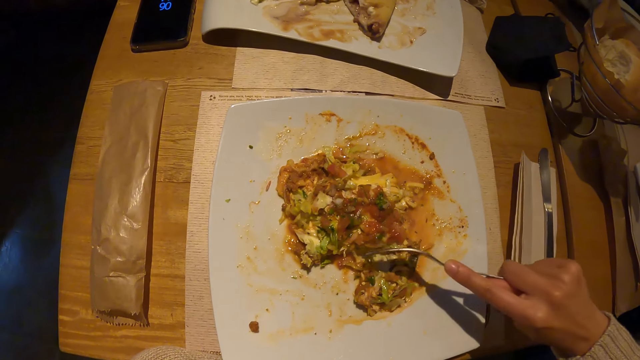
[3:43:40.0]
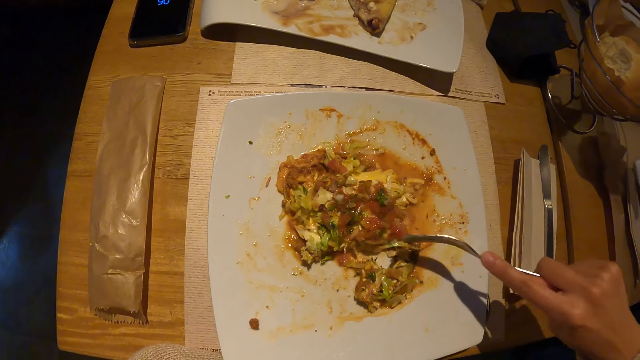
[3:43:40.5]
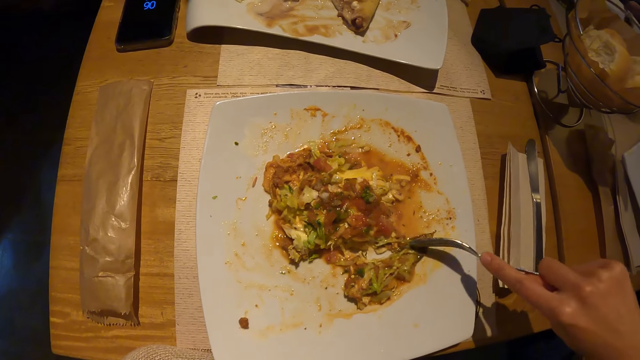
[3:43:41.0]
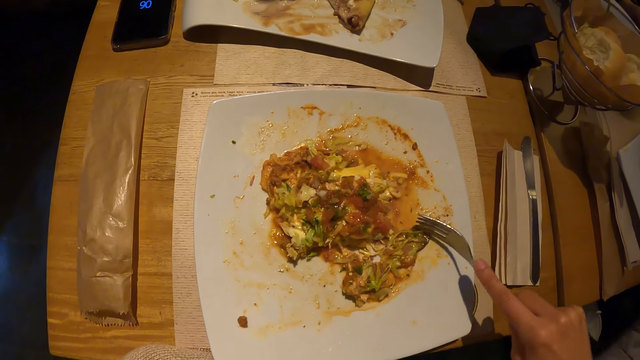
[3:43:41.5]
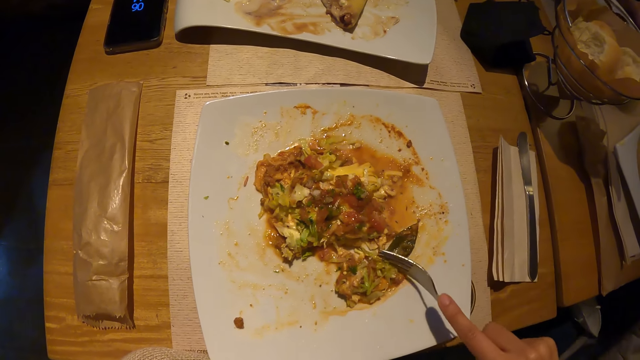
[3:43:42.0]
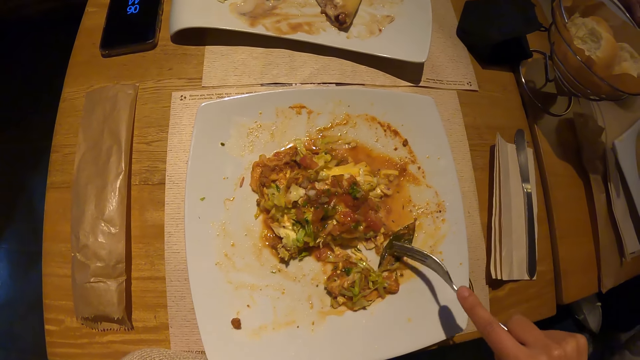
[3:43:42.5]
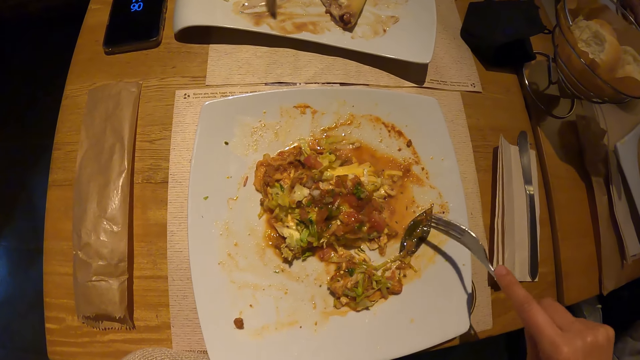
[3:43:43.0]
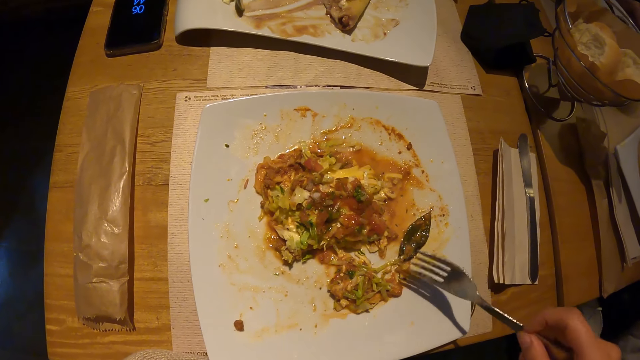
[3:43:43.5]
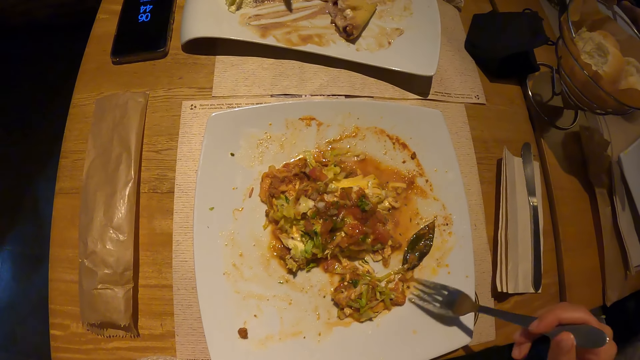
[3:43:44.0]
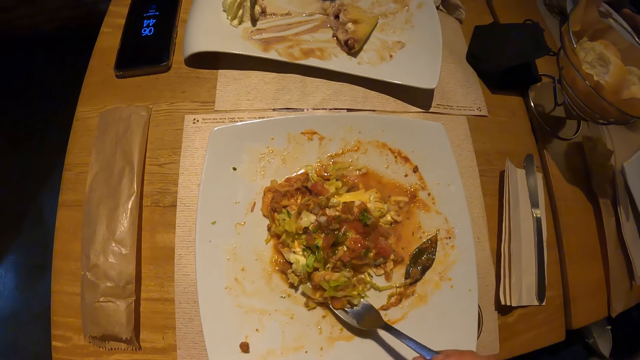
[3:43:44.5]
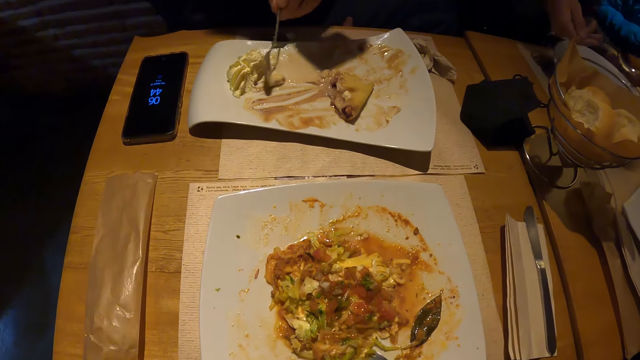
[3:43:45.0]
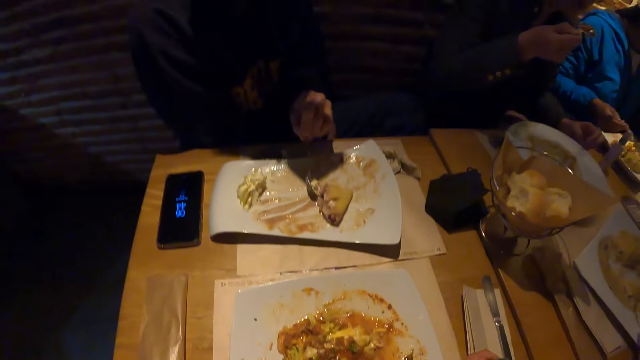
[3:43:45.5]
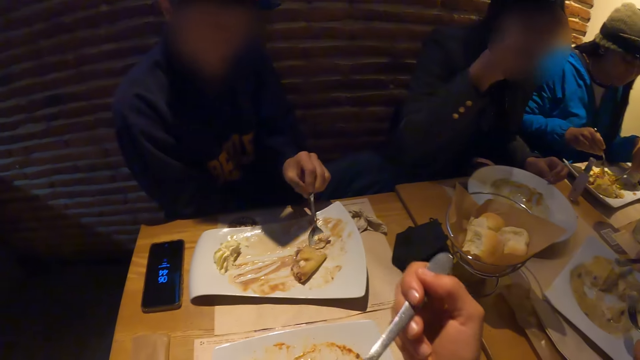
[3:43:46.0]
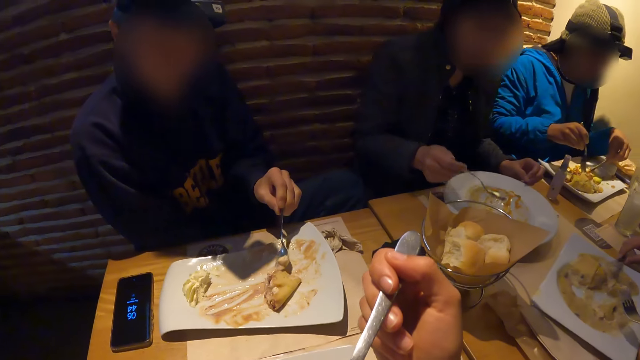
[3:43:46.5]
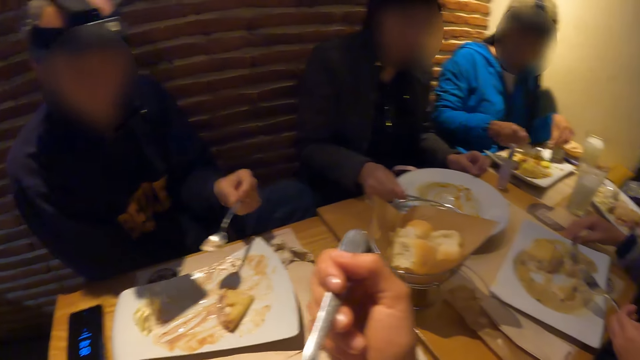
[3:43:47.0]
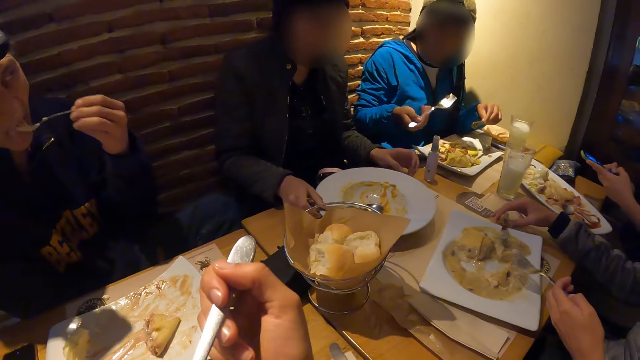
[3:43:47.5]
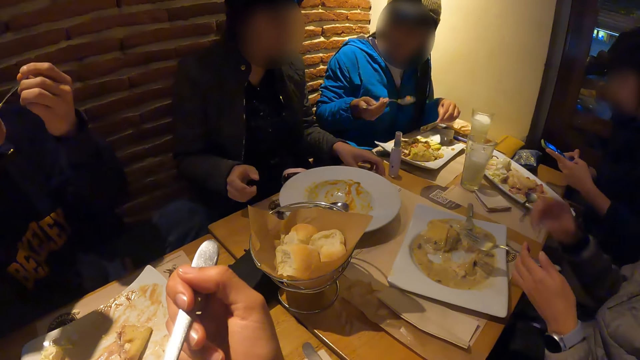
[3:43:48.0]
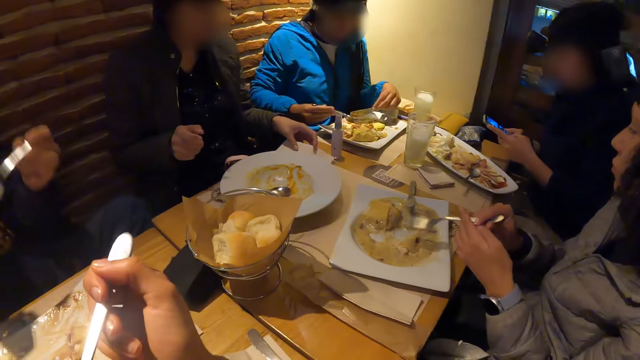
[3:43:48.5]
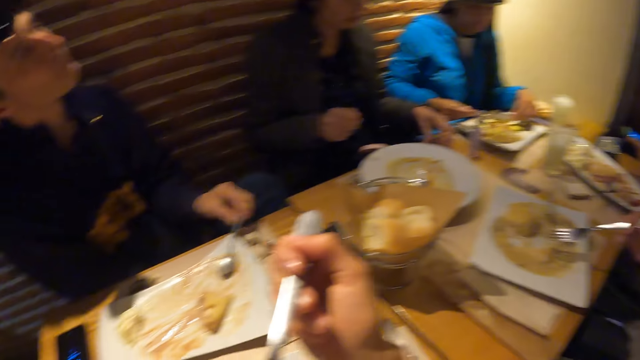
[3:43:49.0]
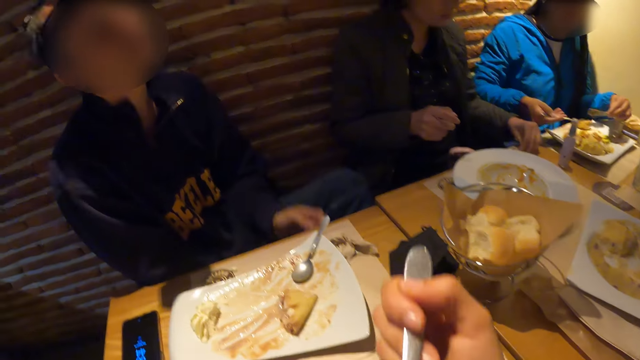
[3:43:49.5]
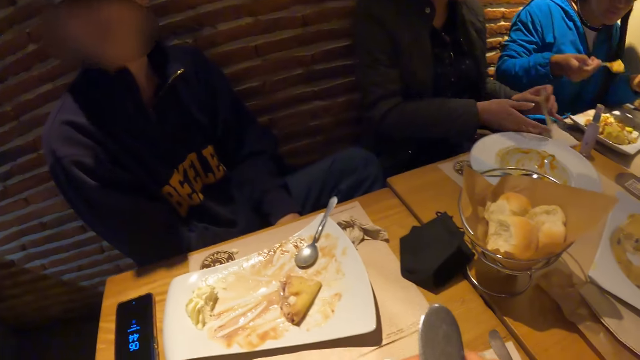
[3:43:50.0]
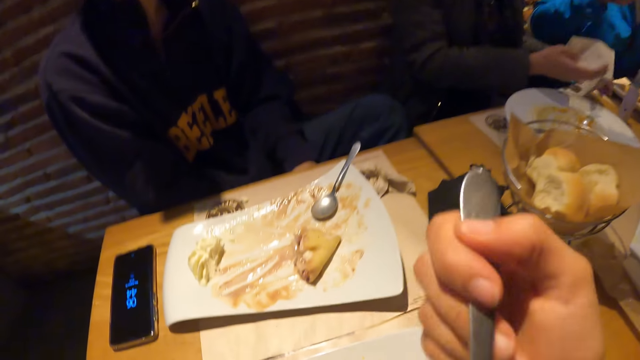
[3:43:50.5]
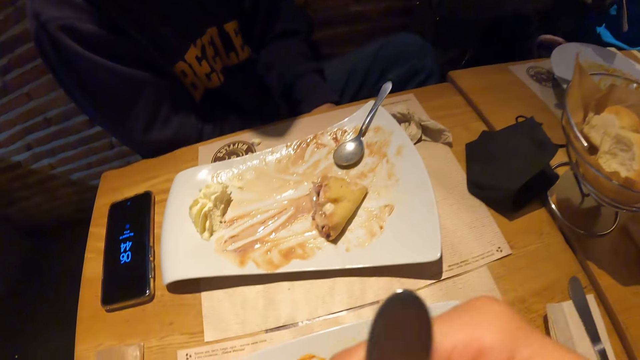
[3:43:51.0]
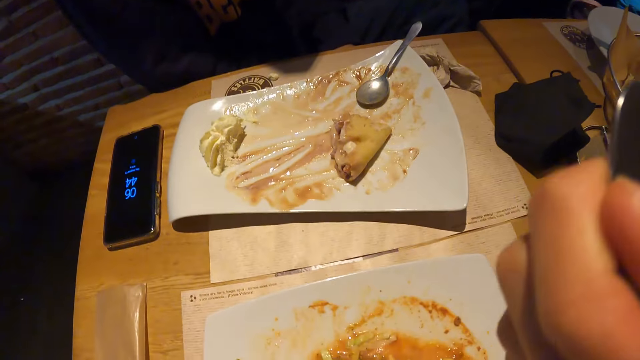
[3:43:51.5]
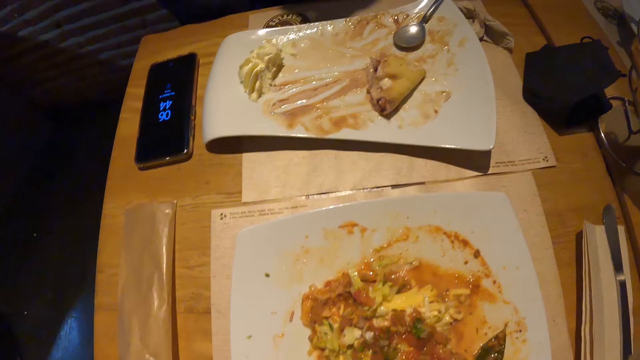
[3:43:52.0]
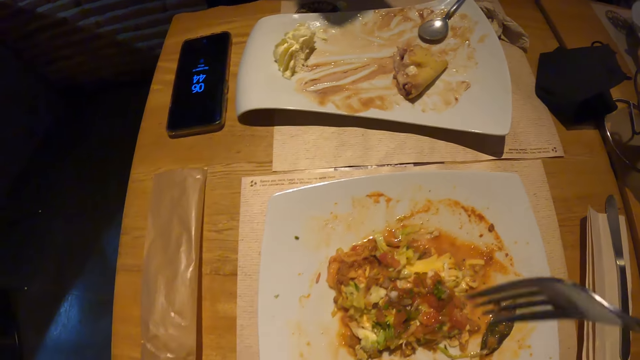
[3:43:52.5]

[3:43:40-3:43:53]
The camera wearer eats the food. A woman places the knife on the plate with her right hand. The camera wearer eats the food again. A man eats the meal with the spoon in his left hand. Another woman operates a phone with her hands. The first woman moves the fork from her left hand to her right hand. A third woman picks up a napkin from the table with her left hand. The man places the spoon in the plate with his left hand. The camera wearer eats the food again. The third woman holds the napkin with her hands.

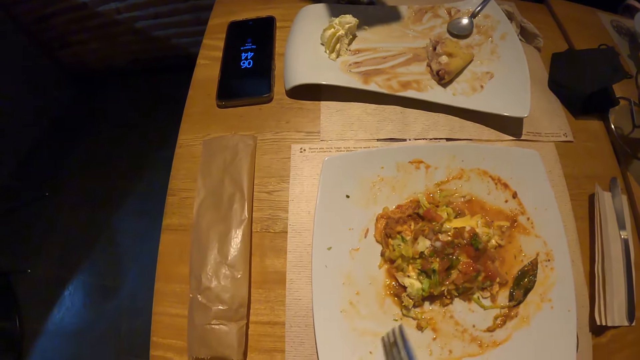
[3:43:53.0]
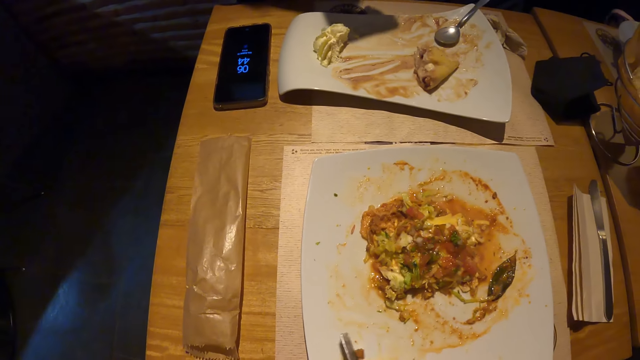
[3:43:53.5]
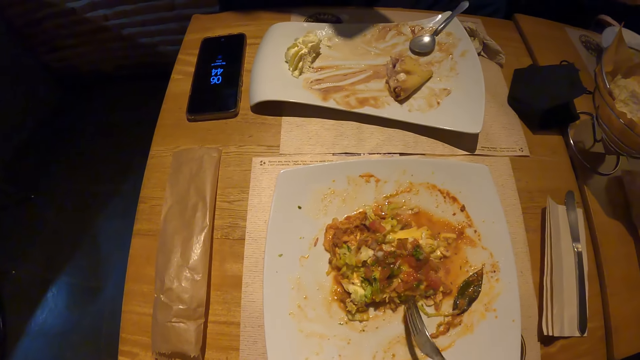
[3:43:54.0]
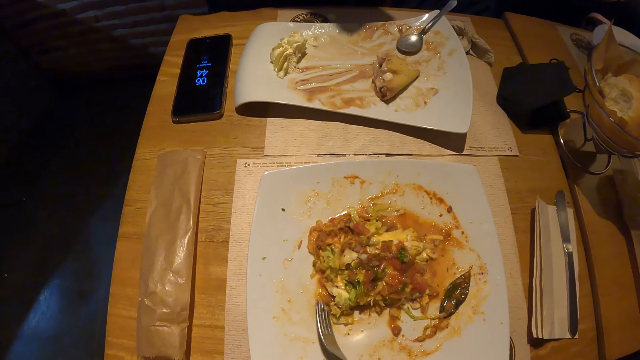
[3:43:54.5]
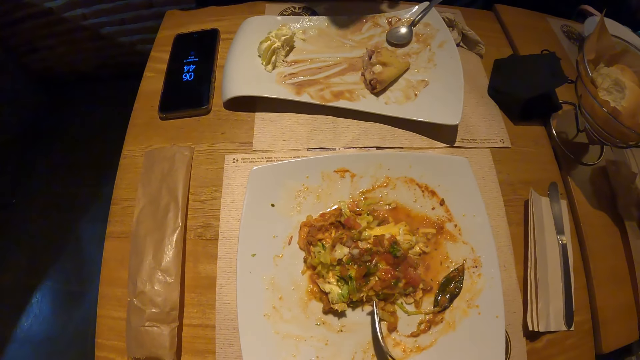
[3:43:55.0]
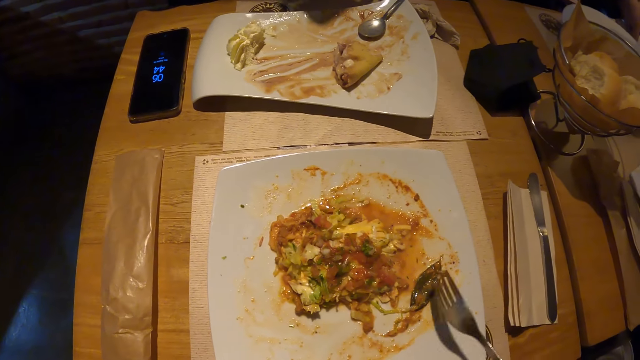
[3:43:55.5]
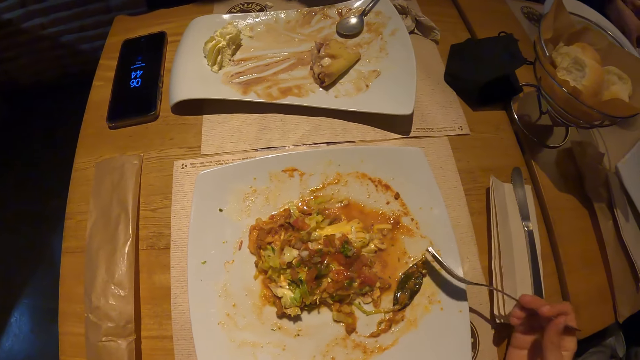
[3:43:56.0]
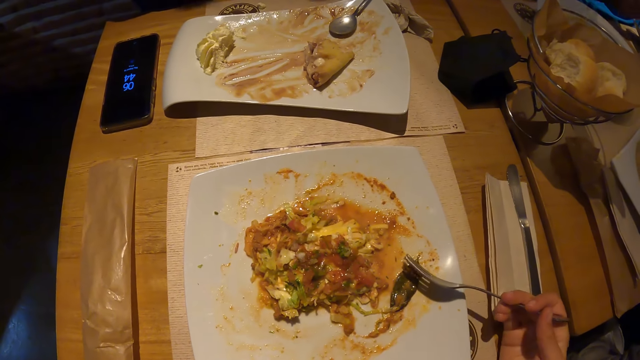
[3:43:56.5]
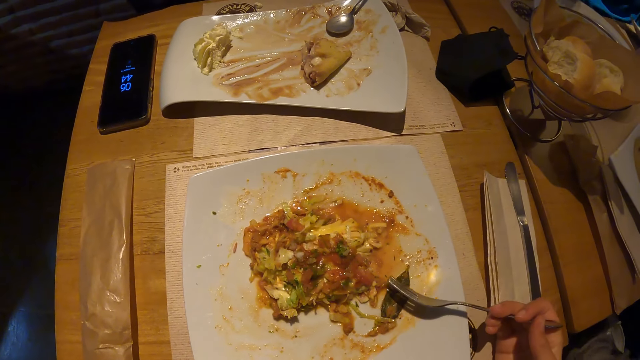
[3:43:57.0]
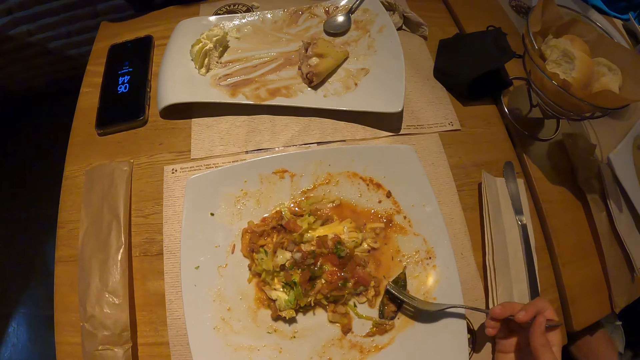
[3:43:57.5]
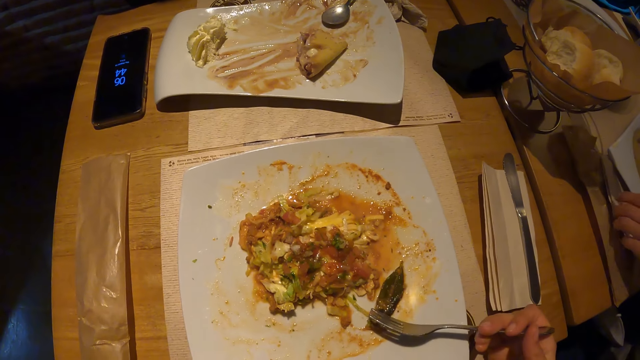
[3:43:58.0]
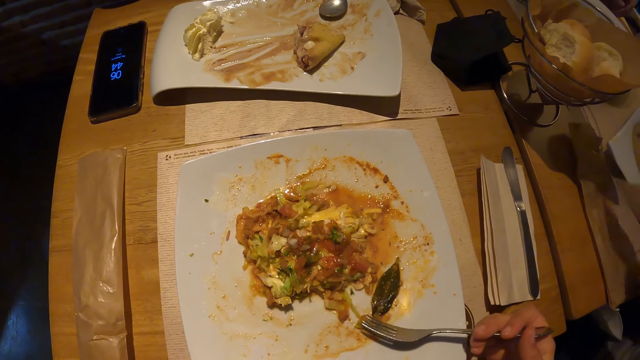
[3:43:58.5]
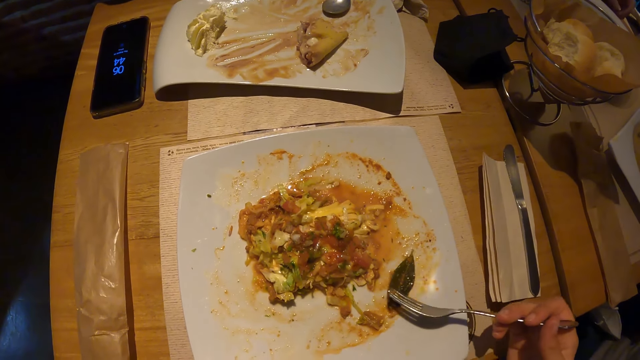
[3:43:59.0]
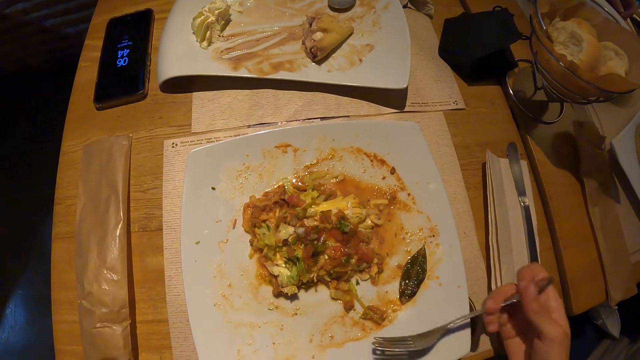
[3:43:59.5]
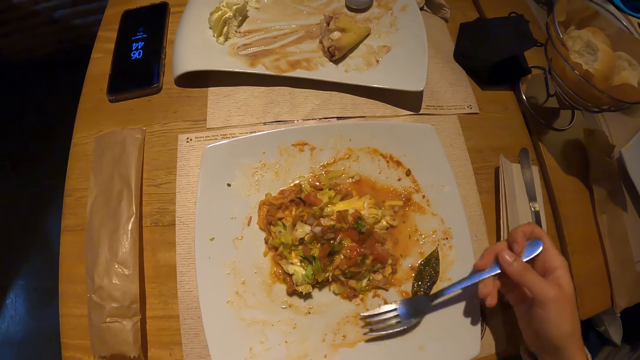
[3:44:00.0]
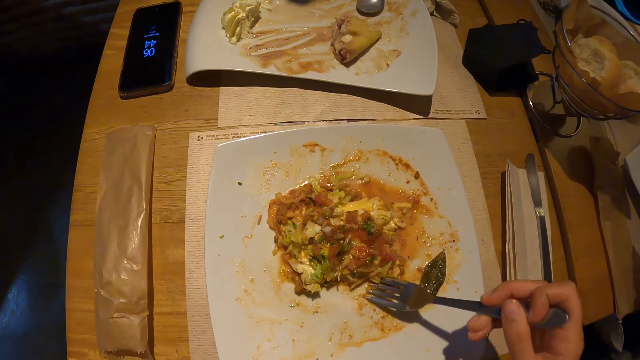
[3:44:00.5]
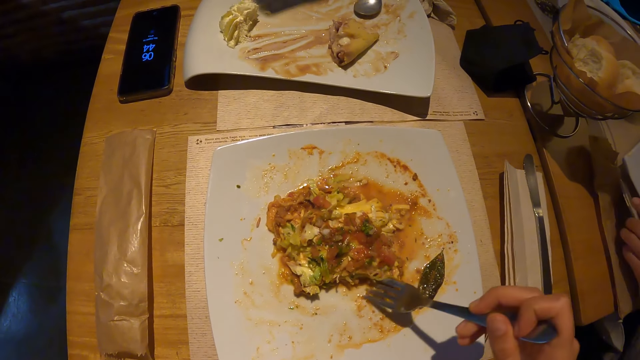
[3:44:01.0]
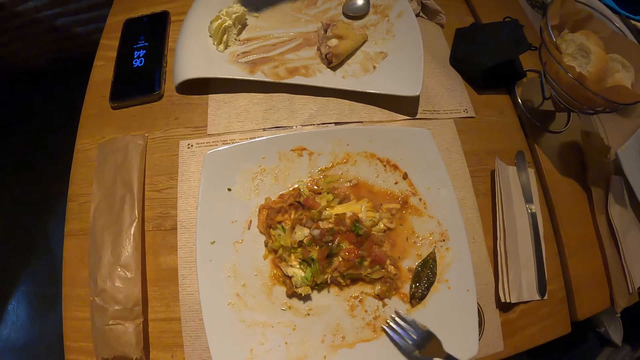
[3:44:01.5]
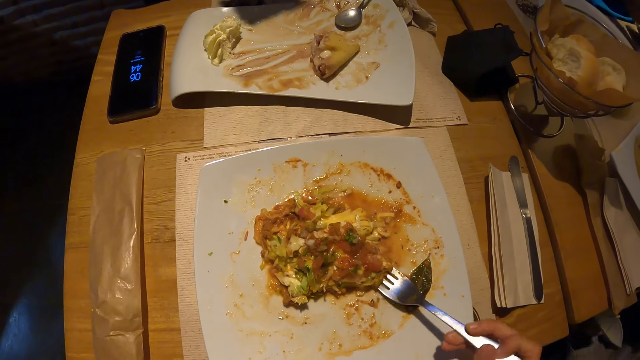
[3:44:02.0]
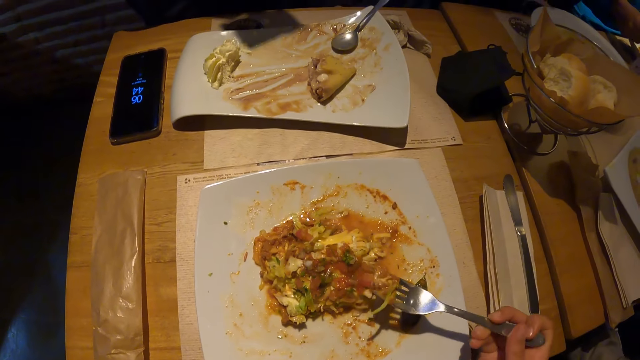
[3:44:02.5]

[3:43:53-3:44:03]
The camera wearer eats the food. They eat the food again. A woman picks up a napkin from the table with her left hand. The woman places the napkin on the table with her left hand.
